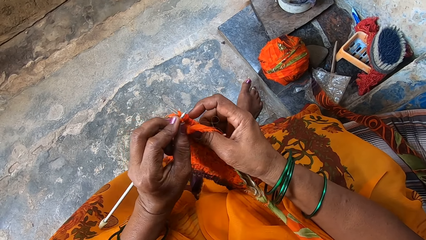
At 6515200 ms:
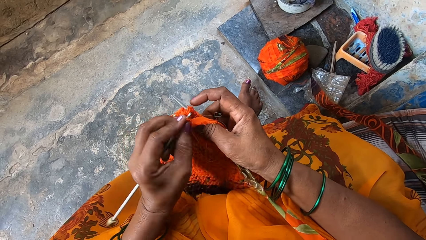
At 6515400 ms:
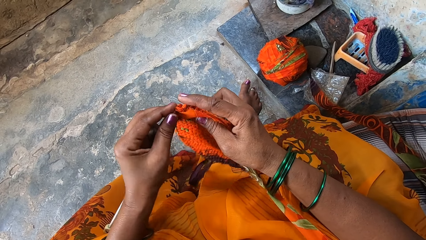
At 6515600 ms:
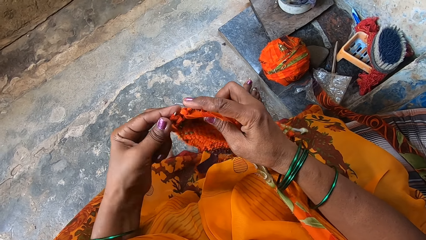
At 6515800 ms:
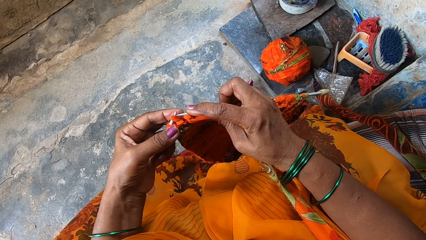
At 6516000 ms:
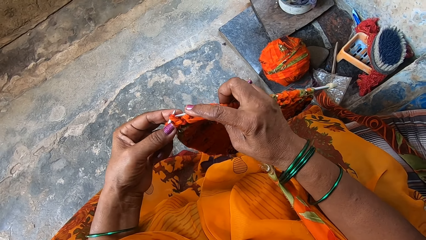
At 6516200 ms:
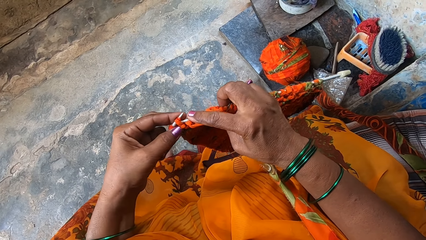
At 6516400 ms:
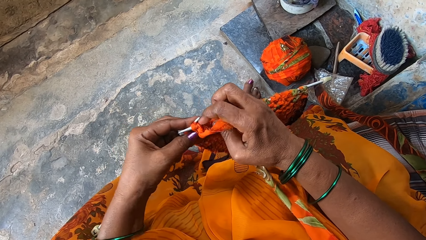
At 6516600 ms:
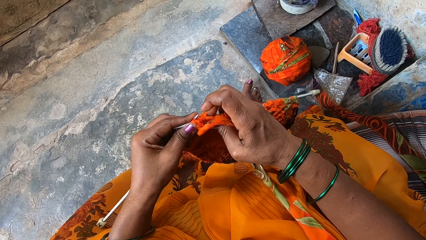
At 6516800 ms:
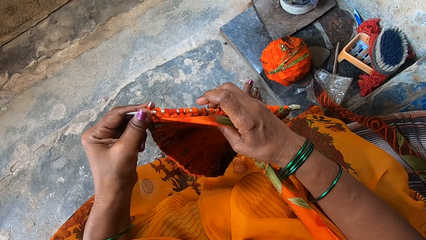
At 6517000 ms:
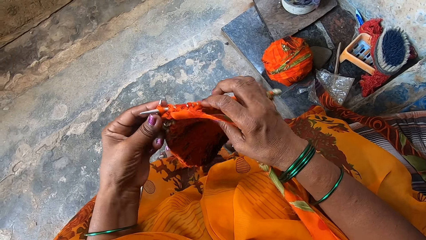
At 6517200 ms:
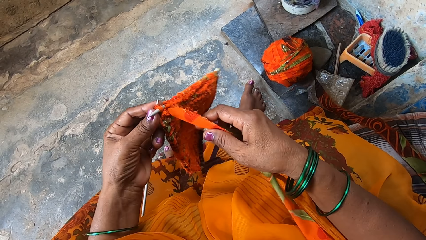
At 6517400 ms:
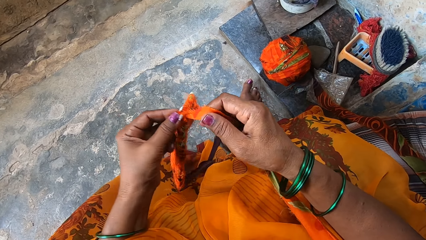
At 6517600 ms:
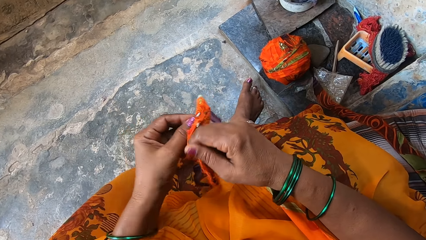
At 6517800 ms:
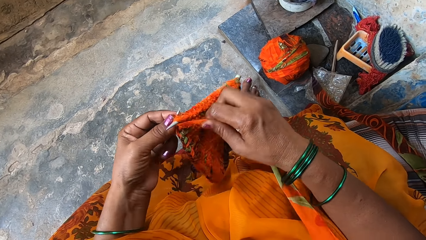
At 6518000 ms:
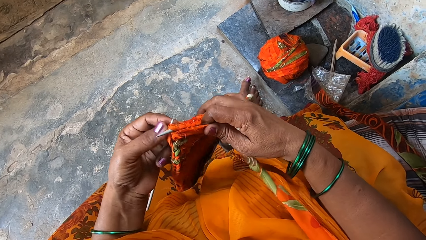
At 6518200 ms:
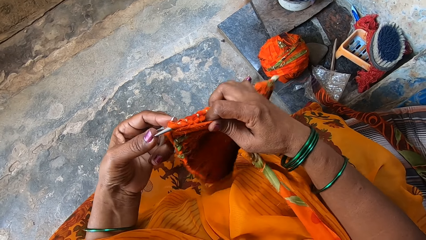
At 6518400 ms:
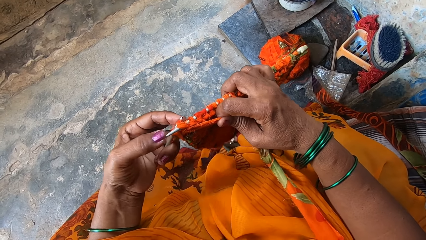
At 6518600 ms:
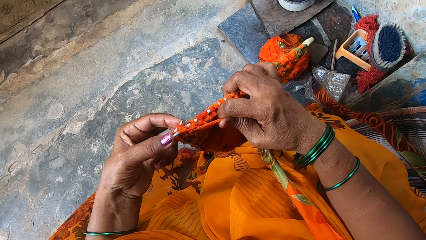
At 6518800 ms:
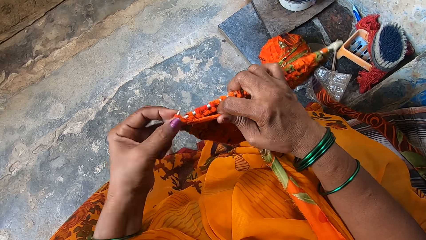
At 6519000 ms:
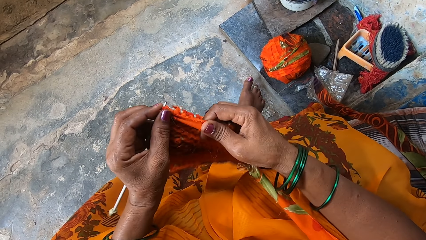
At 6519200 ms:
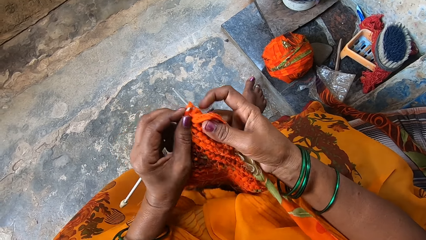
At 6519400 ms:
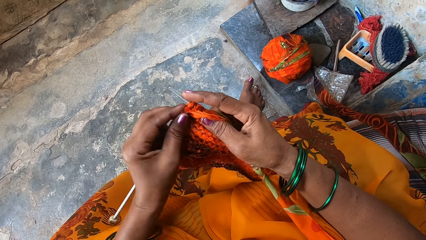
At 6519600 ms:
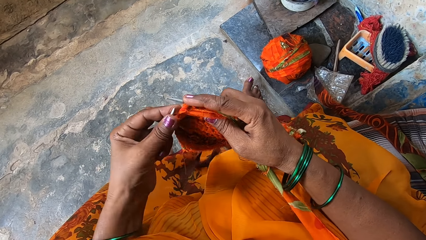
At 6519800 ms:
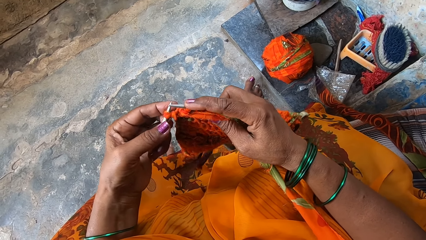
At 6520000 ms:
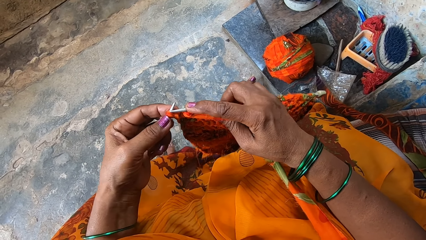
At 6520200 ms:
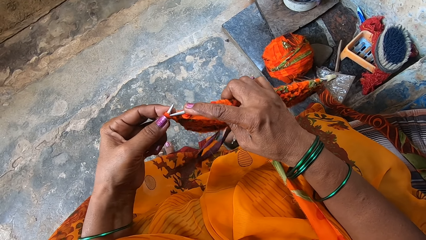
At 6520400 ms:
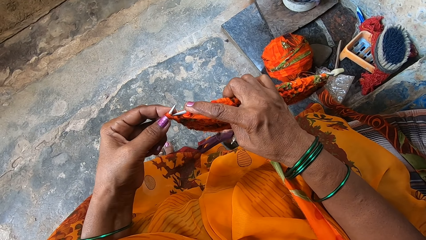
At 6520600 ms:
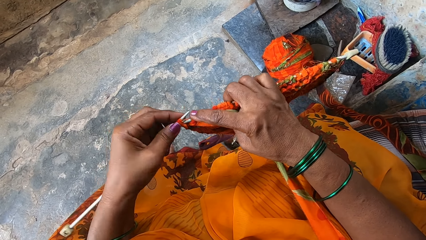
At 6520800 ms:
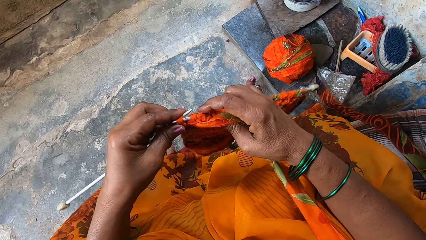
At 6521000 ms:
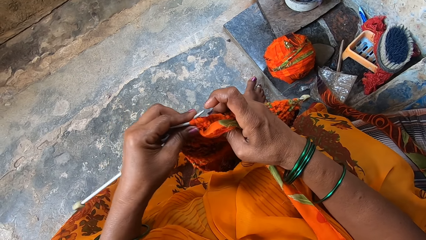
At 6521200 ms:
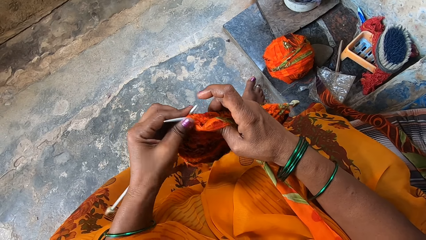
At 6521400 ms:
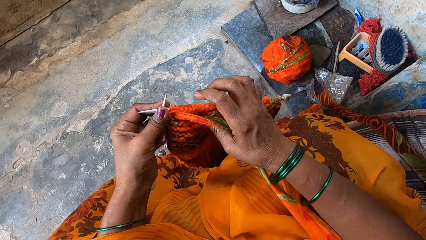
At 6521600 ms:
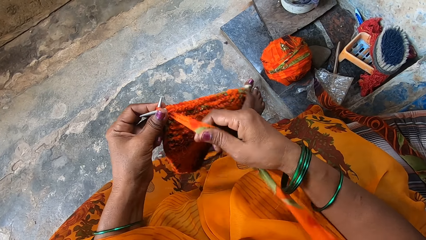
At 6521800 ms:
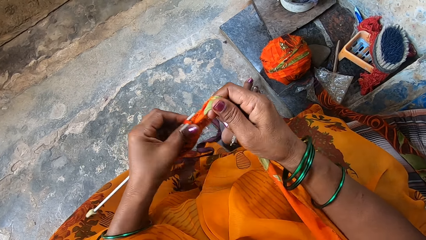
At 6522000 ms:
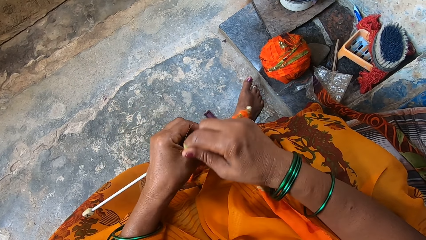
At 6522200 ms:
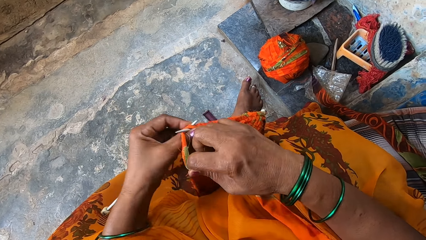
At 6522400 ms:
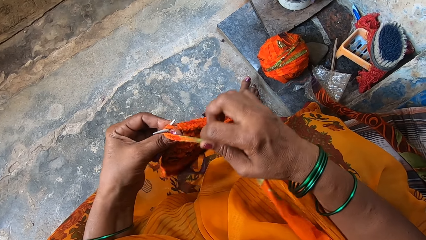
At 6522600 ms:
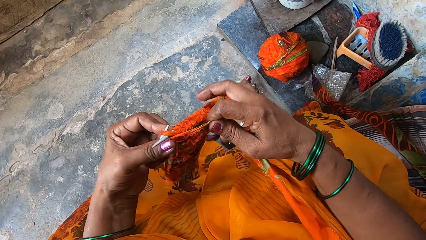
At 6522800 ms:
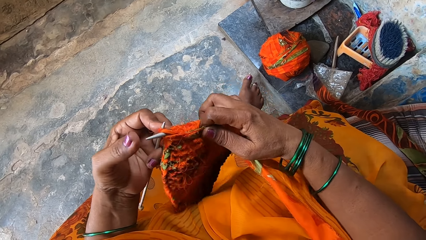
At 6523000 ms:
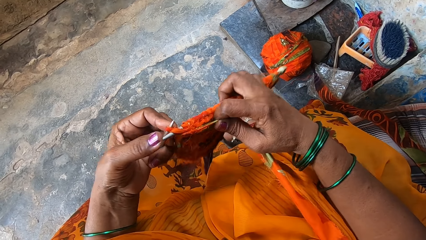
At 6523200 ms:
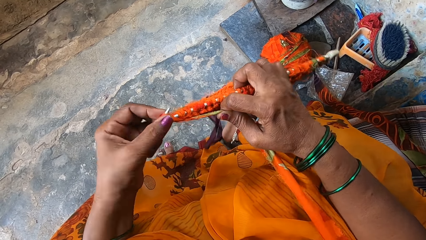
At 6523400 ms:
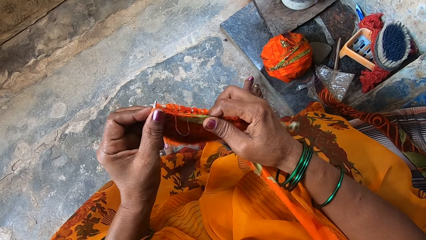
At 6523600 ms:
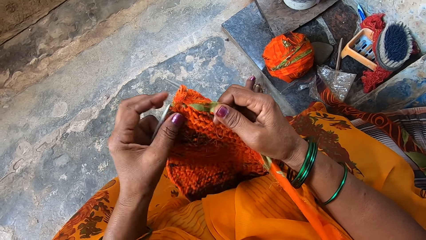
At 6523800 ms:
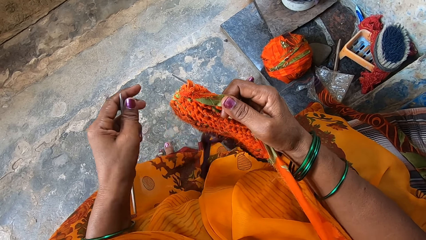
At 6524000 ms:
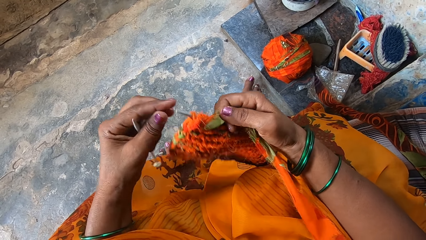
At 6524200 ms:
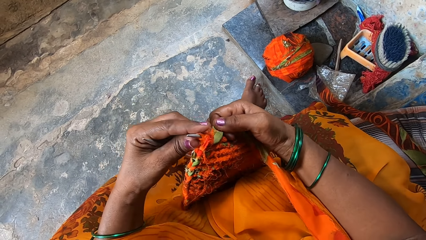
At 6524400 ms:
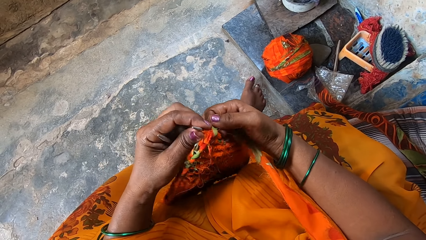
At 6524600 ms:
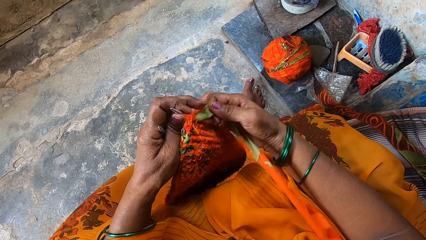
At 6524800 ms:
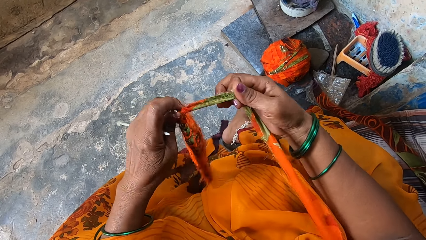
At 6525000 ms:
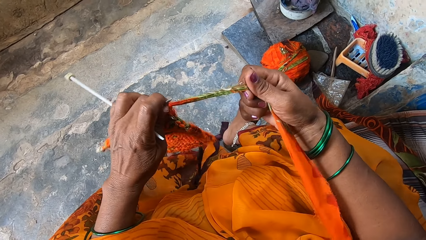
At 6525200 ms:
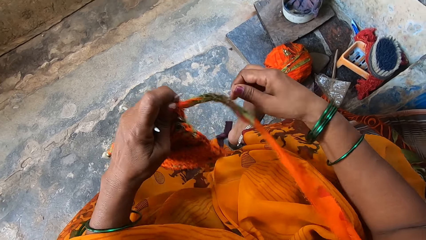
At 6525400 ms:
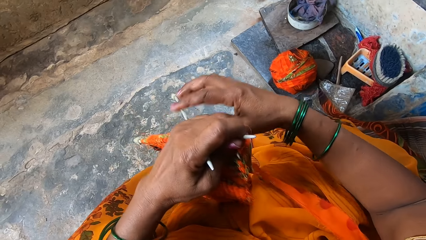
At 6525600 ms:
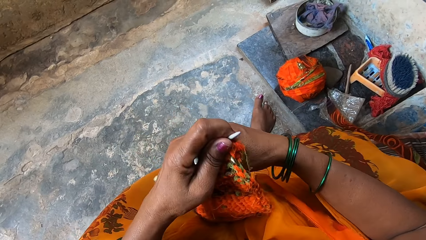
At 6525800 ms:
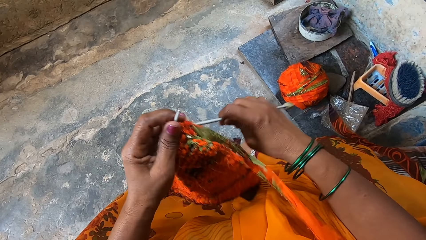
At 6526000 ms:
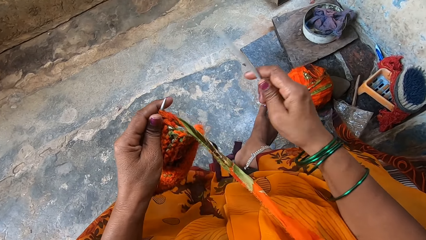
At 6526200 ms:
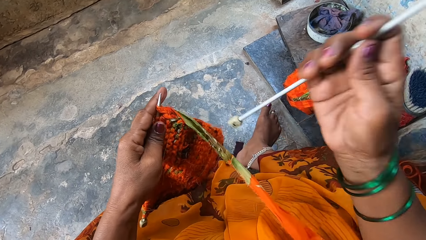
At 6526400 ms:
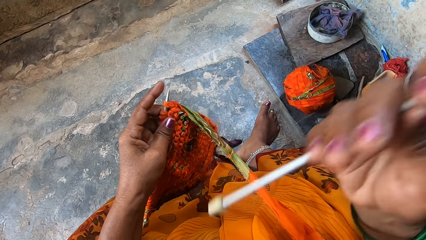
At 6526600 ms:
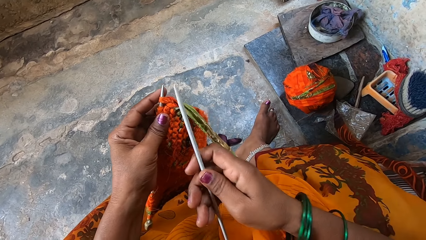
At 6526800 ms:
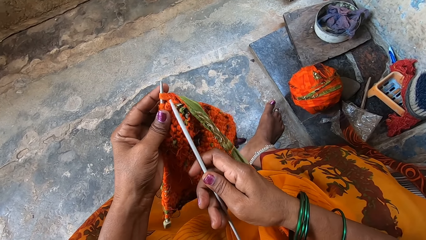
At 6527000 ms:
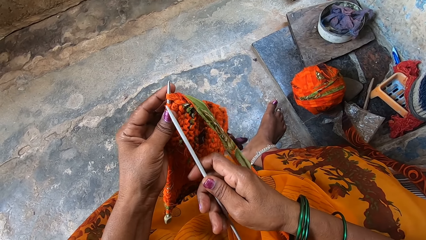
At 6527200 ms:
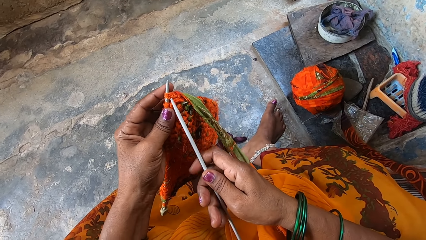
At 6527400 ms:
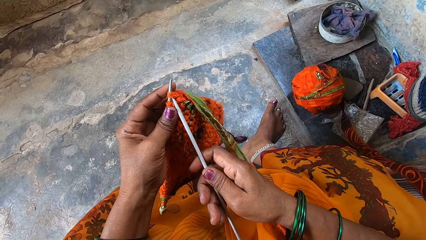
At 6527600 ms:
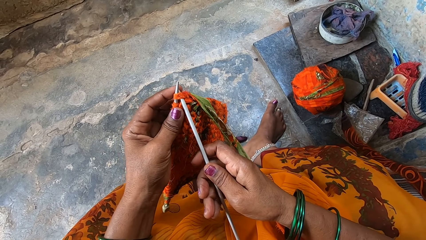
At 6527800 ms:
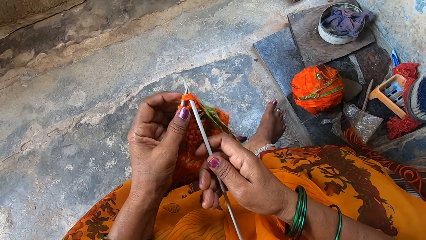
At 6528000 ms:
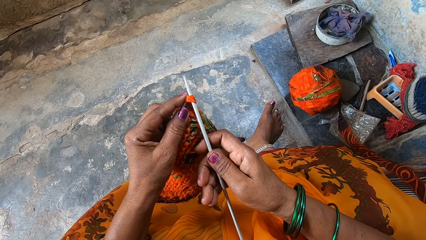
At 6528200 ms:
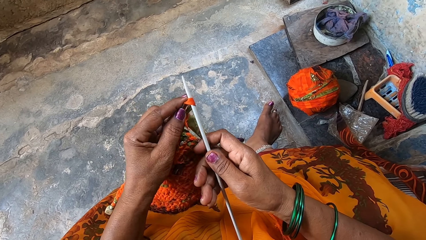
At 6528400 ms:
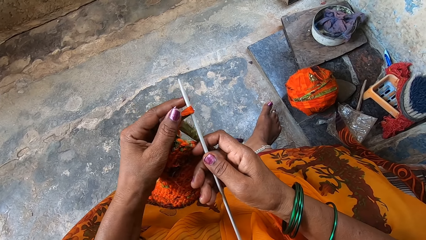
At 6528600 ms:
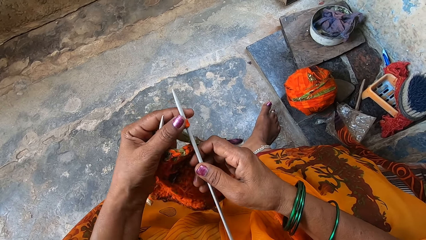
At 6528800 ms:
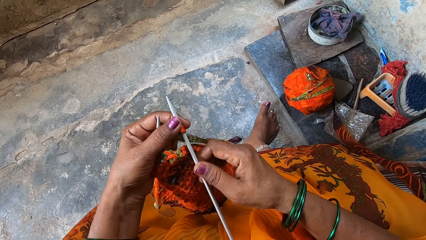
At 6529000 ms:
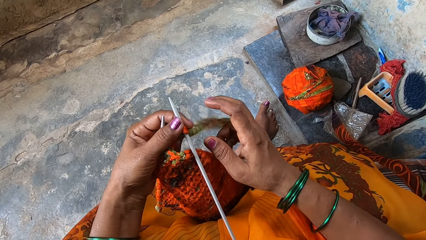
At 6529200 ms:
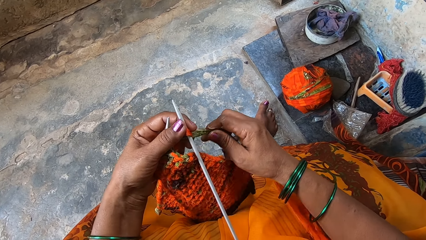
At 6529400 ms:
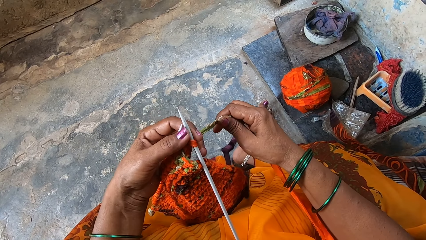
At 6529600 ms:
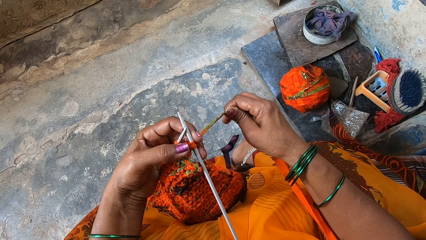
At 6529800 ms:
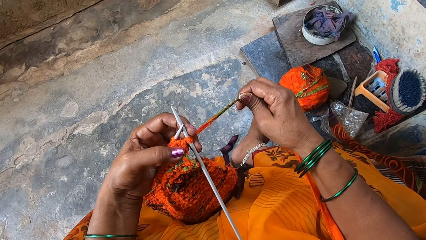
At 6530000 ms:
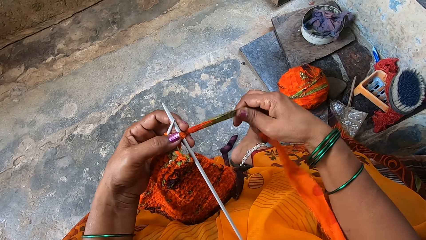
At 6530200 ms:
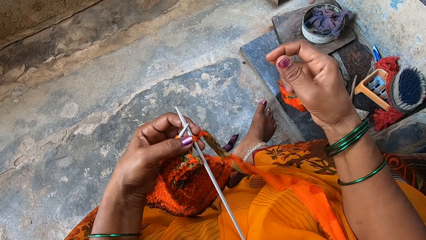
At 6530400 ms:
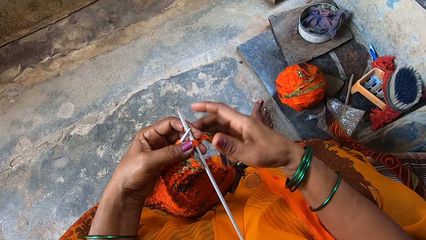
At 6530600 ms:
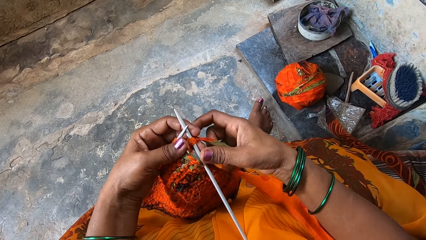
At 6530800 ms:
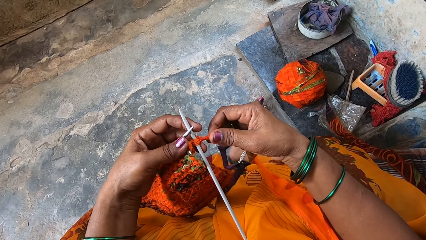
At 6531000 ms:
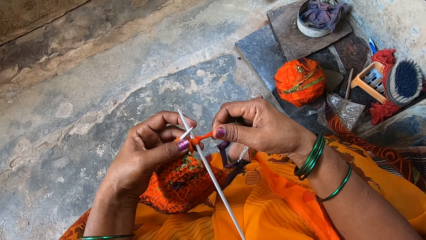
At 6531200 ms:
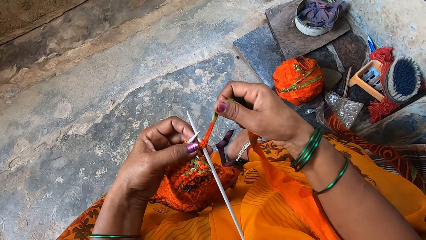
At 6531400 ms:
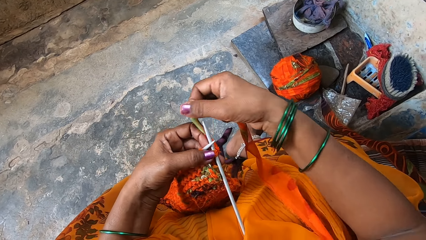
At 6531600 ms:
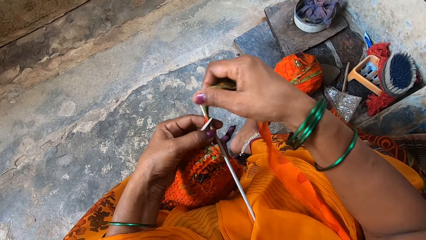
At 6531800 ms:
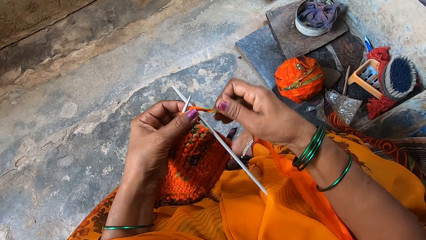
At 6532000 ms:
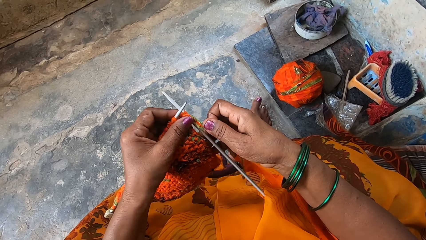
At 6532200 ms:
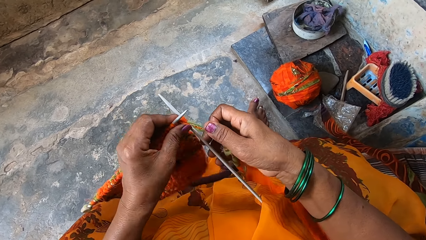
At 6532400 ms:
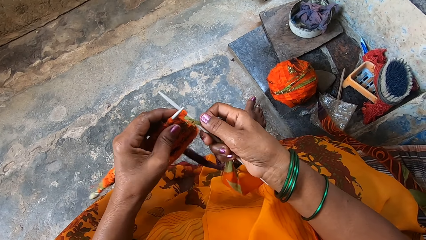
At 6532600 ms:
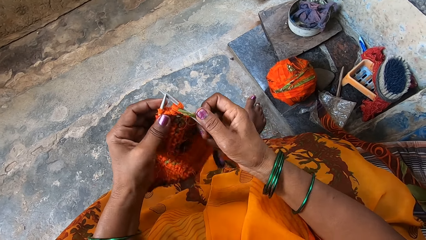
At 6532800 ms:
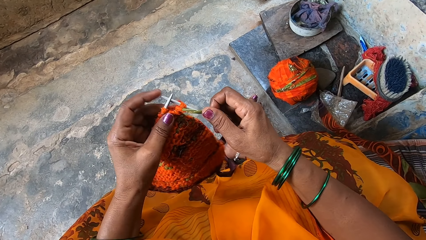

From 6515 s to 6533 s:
The camera wearer adjusts the fabric. They set the needle back in the fabric. They adjust the fabric around the needle.
